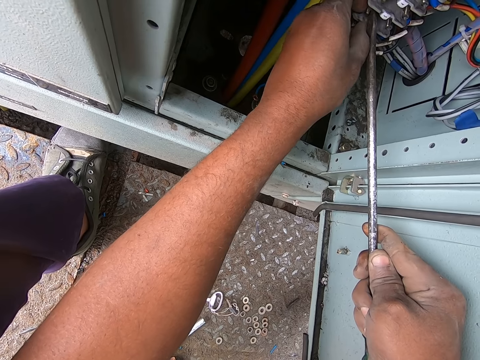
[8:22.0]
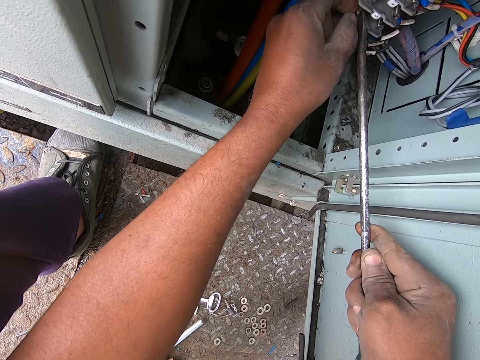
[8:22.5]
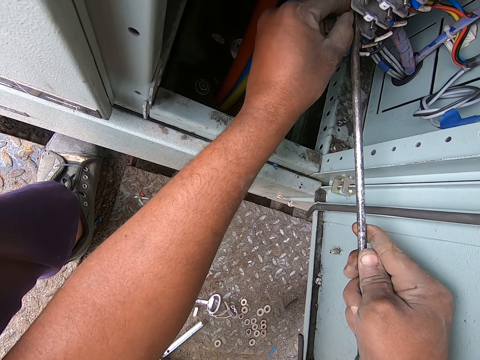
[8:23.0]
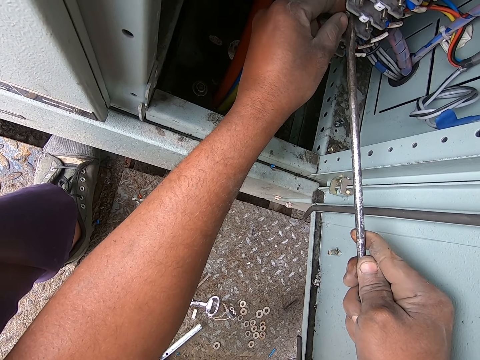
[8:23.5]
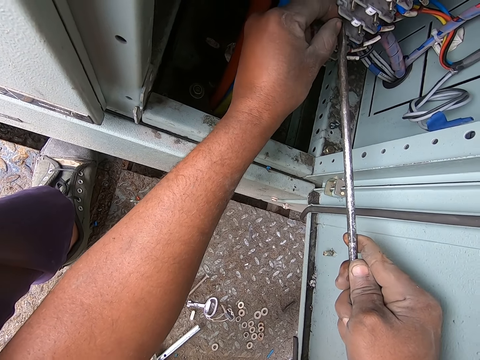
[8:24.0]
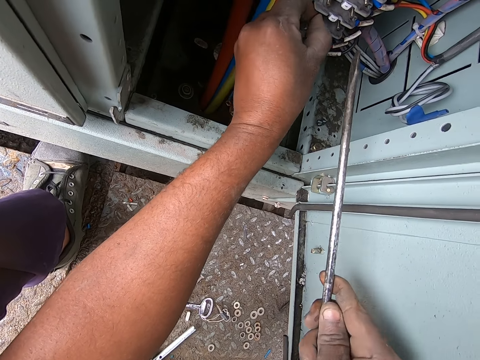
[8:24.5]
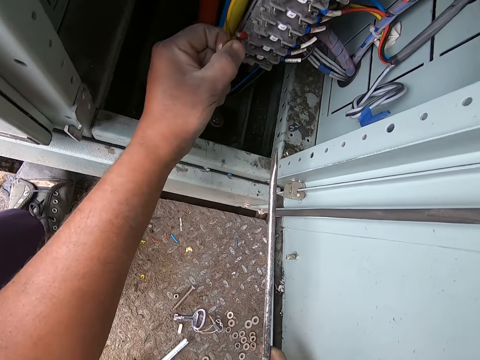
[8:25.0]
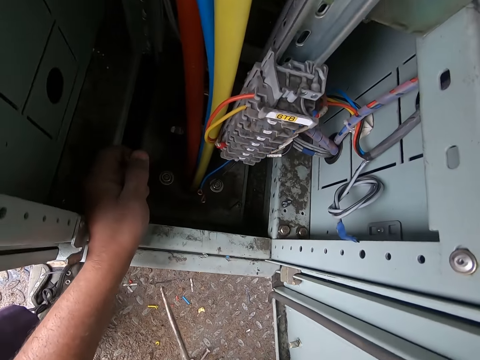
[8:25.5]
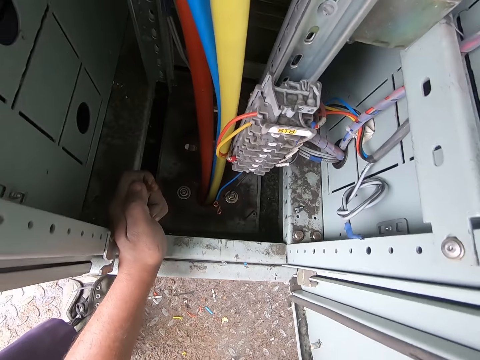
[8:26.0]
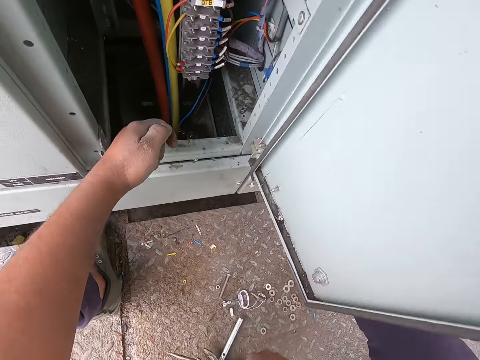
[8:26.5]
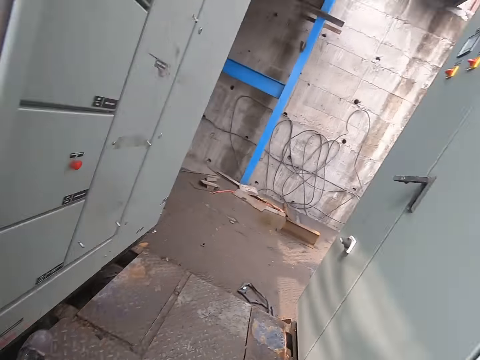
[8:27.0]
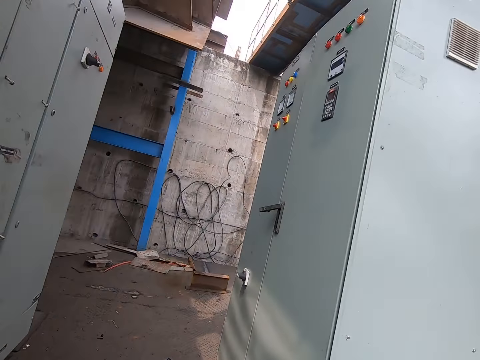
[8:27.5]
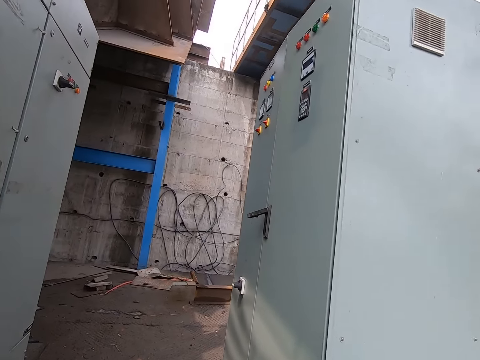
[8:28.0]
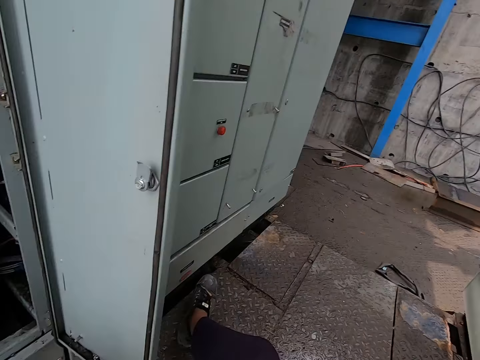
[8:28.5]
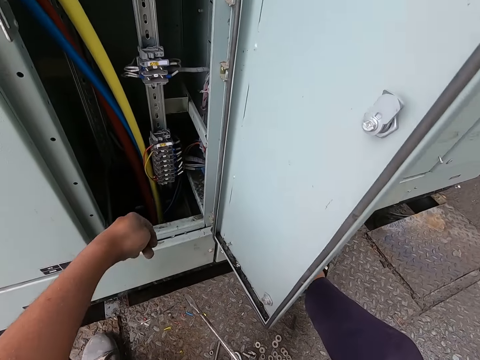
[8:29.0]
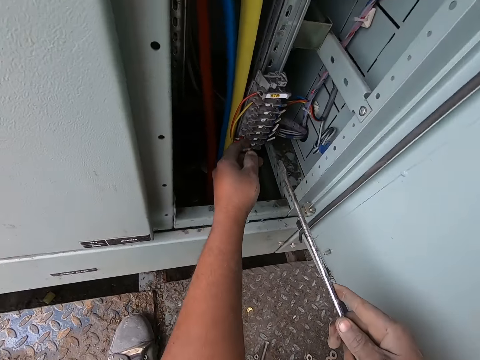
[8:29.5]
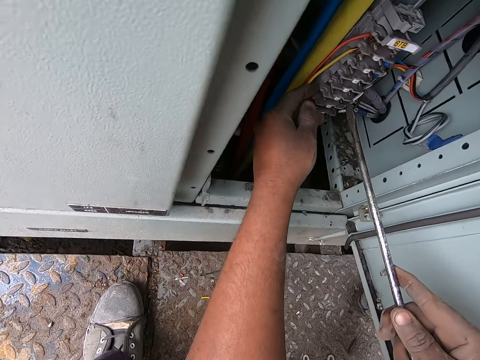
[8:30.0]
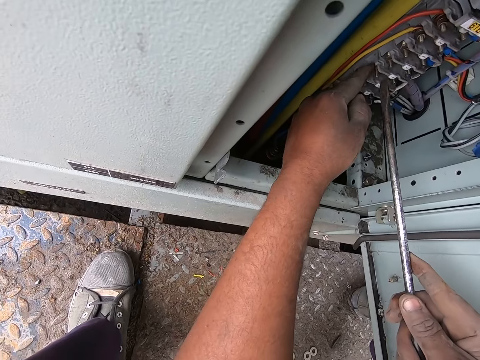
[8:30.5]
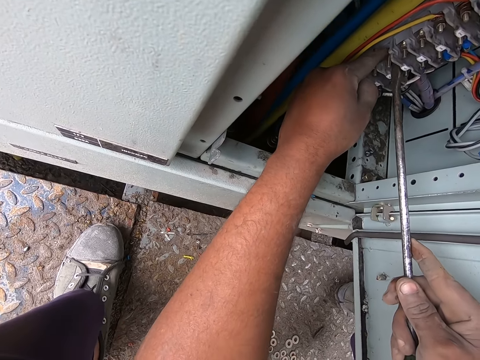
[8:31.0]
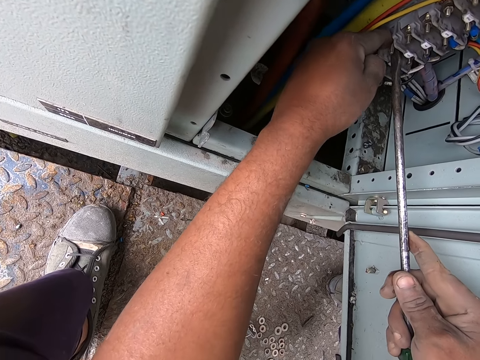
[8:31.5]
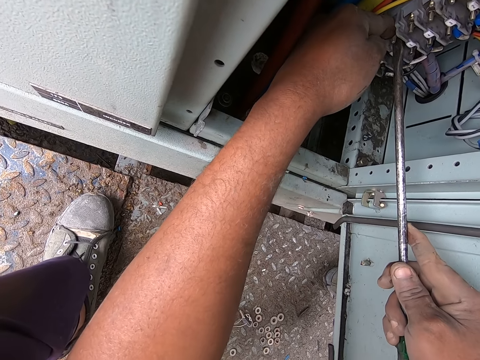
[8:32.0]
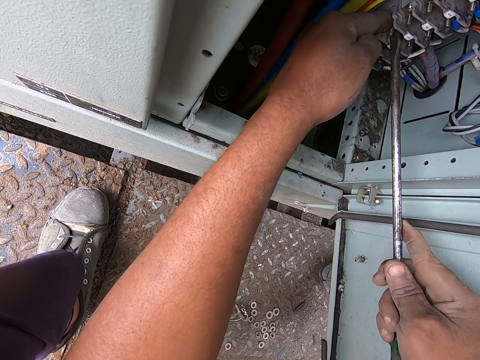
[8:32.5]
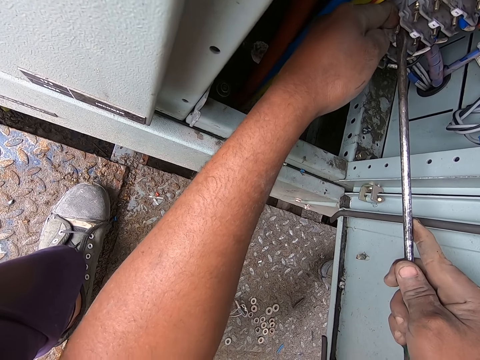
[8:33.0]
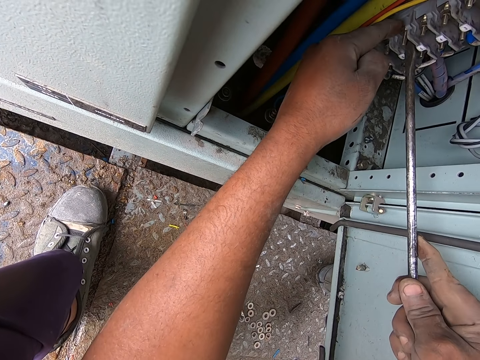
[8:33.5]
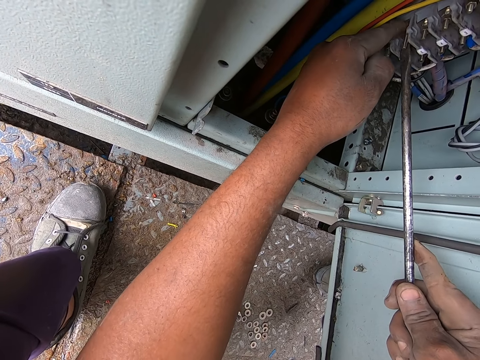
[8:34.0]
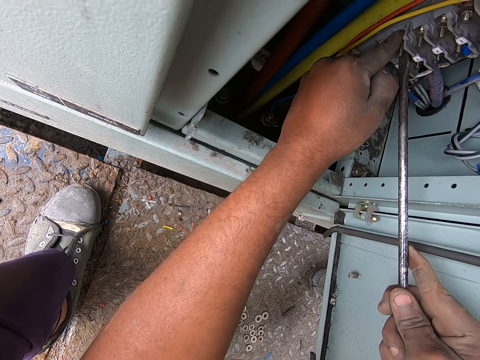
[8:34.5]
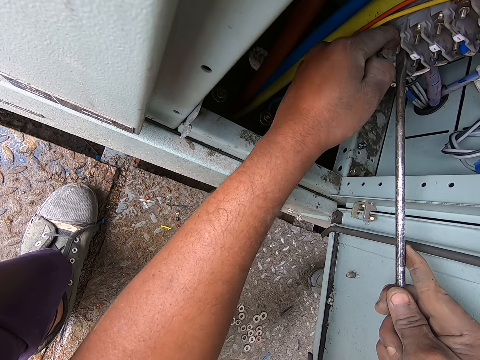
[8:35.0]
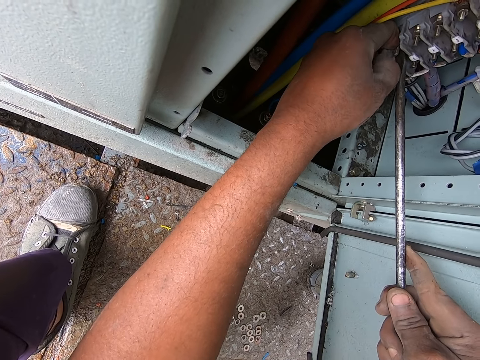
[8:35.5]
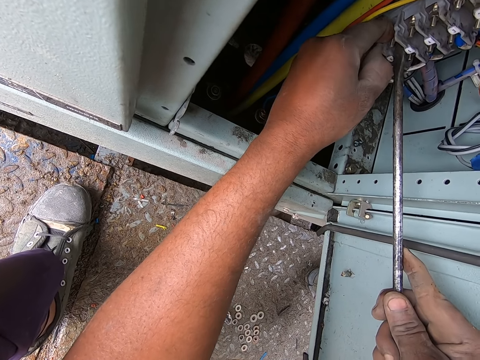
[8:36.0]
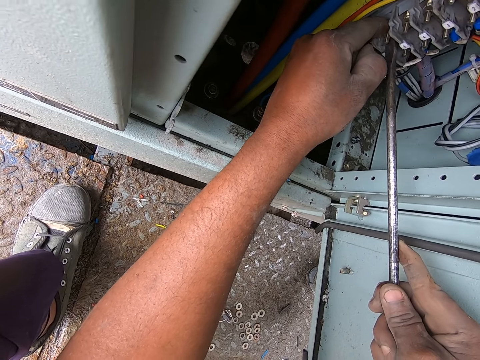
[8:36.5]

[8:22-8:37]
The camera wearer puts the screwdriver down on the floor. They converse with a man. They pick something. They fix the switchboard. They remove the bolt.

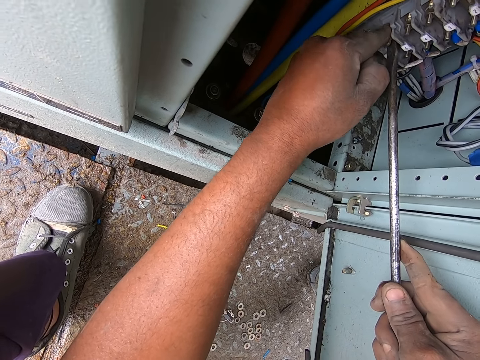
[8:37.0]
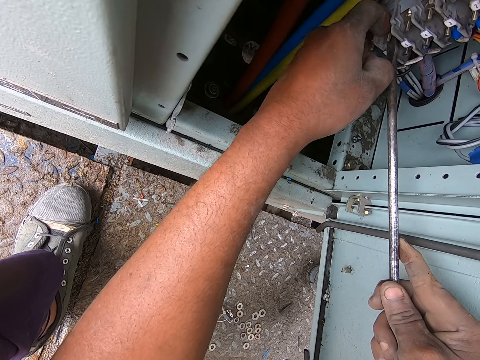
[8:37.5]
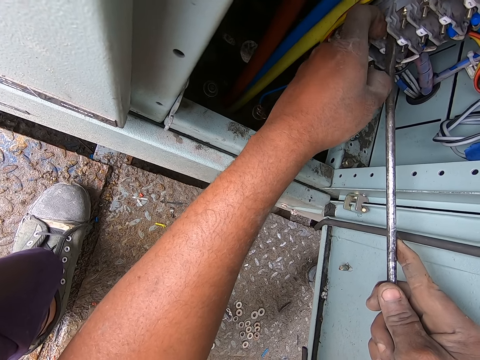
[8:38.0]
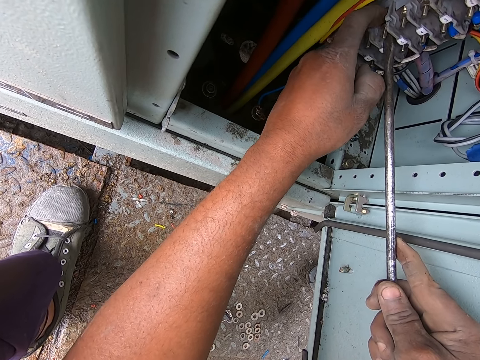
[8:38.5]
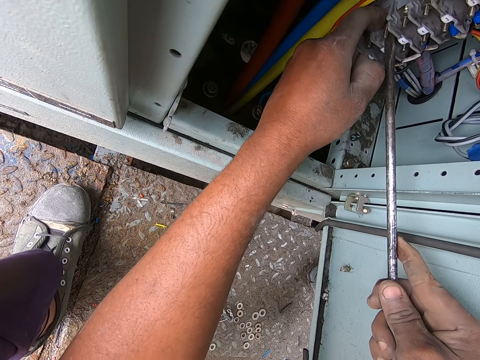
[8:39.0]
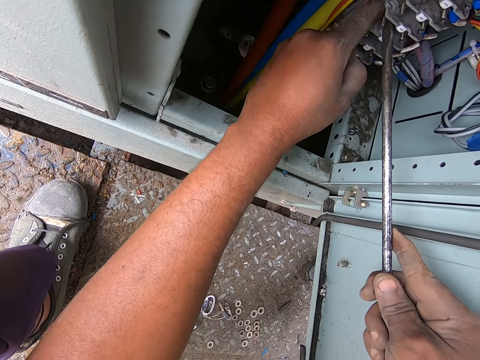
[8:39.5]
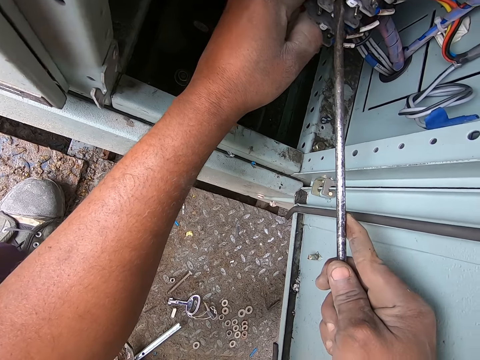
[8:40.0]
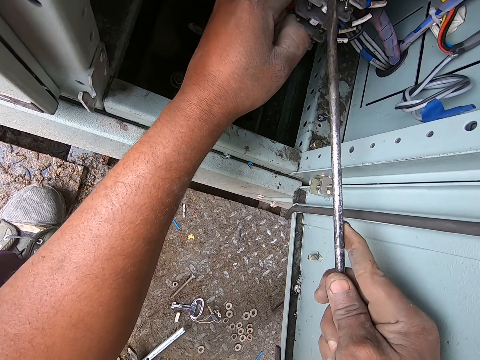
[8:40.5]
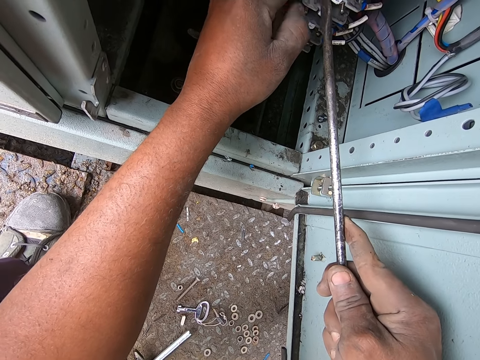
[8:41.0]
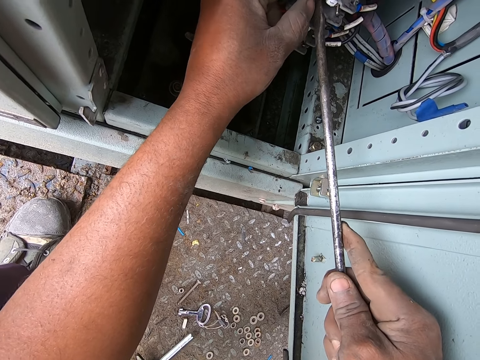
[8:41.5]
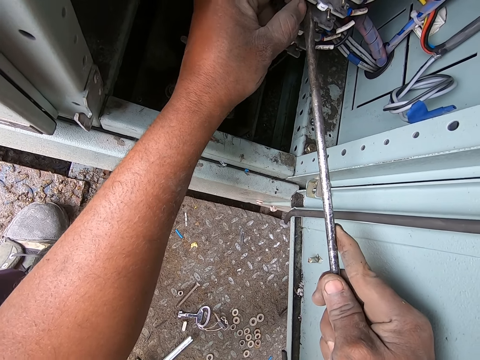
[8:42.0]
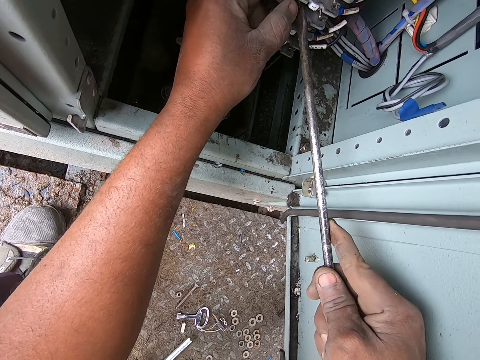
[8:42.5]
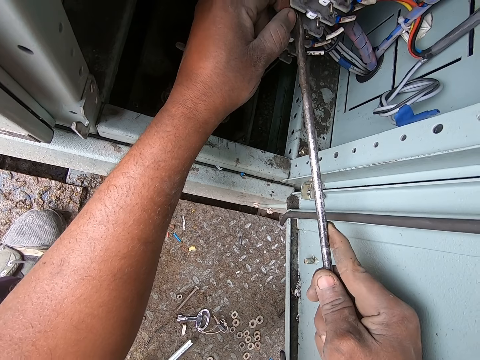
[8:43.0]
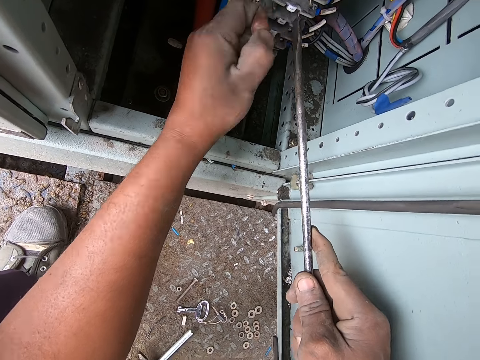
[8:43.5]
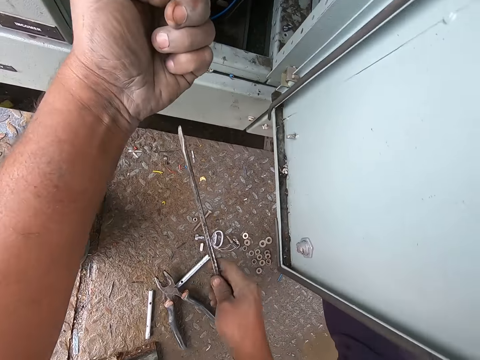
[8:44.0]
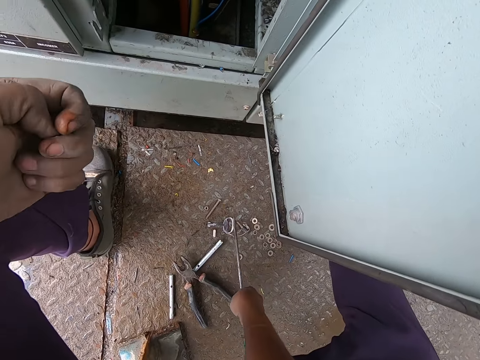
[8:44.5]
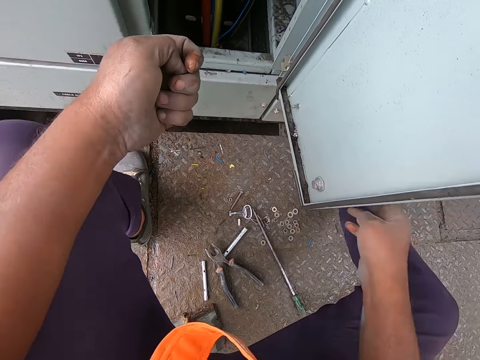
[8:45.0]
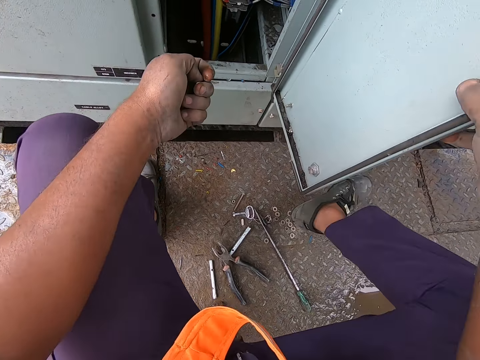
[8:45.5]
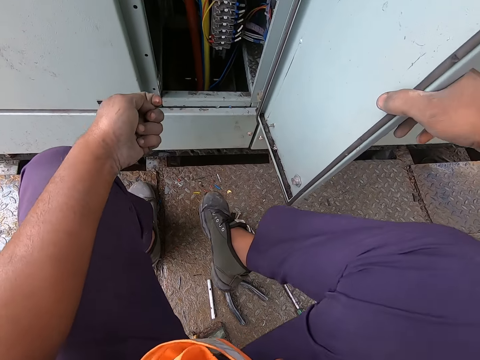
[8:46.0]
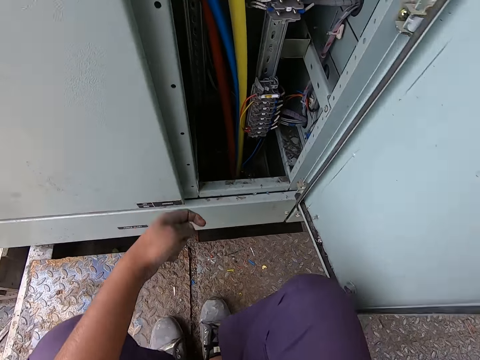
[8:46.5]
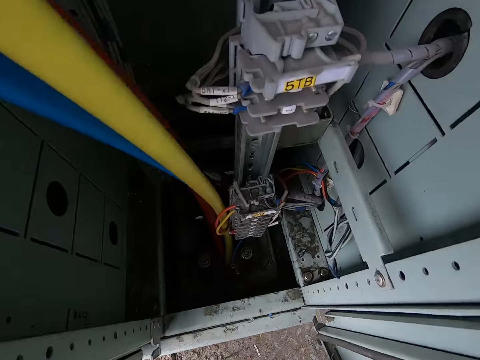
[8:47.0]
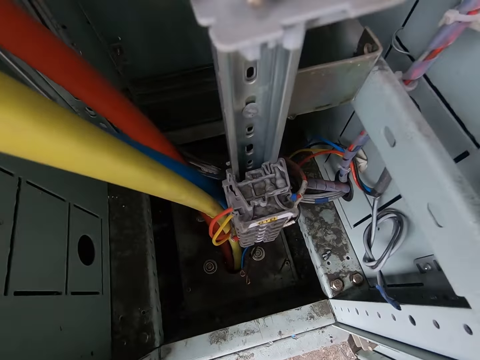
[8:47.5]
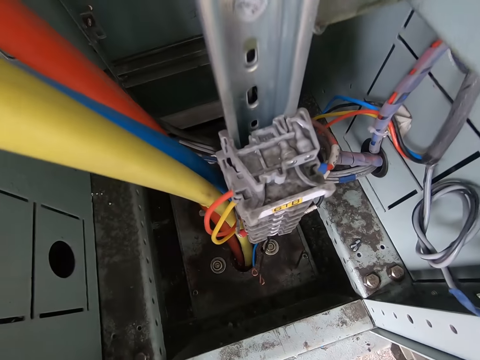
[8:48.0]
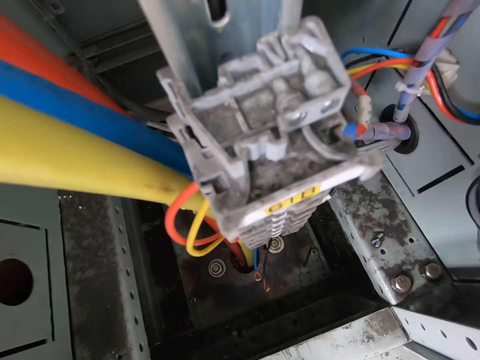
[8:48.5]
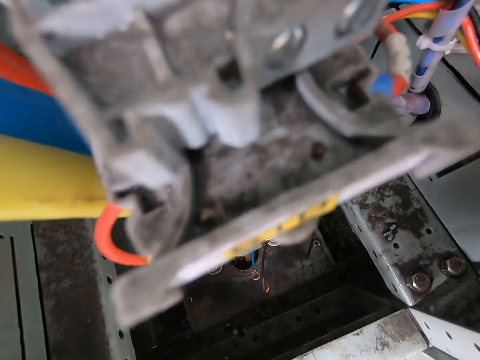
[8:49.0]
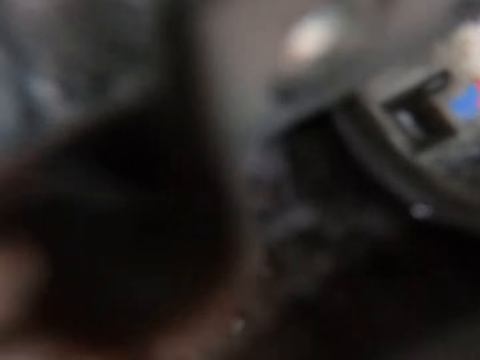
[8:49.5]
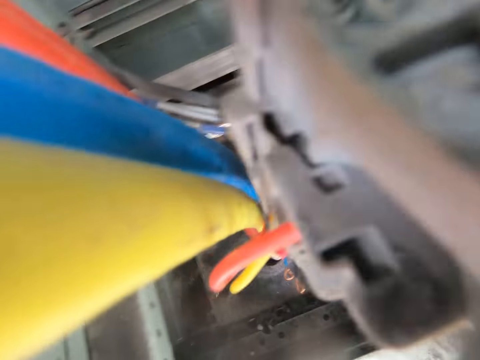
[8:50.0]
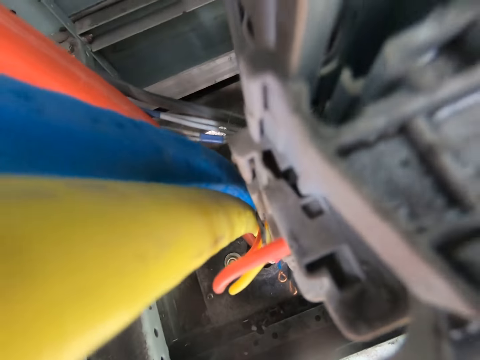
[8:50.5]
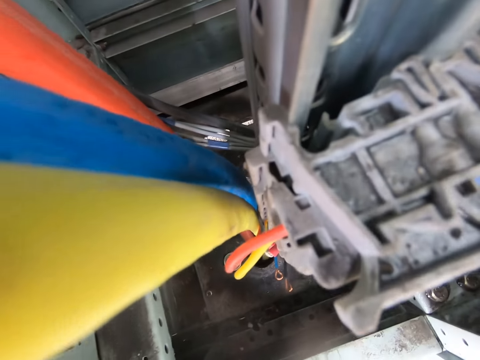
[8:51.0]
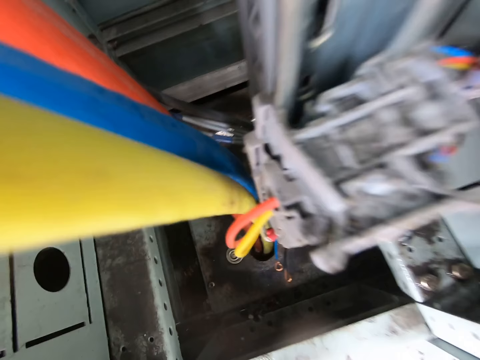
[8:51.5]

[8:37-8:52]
The camera wearer puts the screwdriver down on the floor. They touch on the door. They lower a leg. They look at the meter box.
